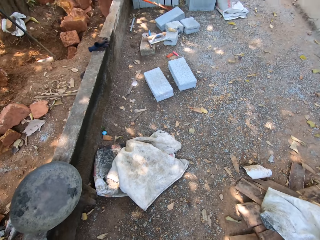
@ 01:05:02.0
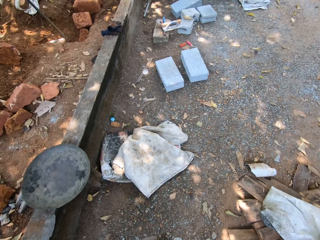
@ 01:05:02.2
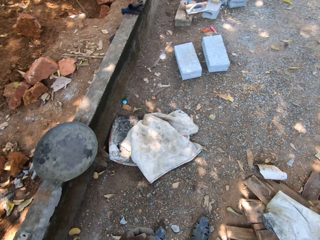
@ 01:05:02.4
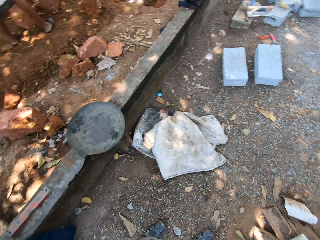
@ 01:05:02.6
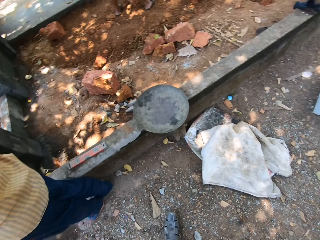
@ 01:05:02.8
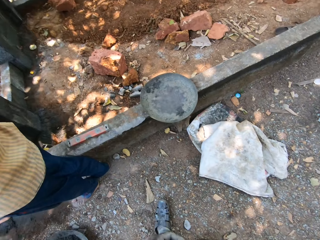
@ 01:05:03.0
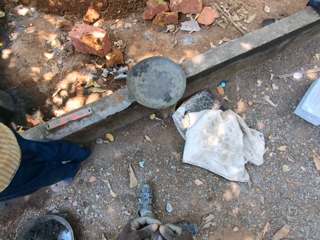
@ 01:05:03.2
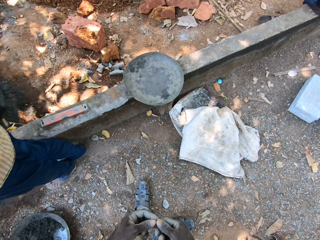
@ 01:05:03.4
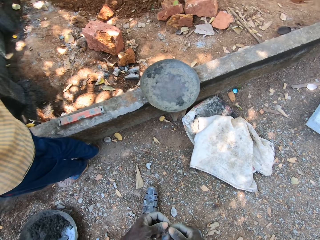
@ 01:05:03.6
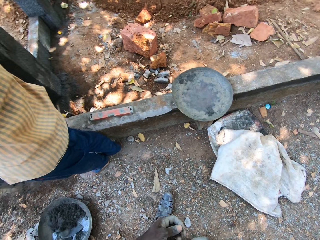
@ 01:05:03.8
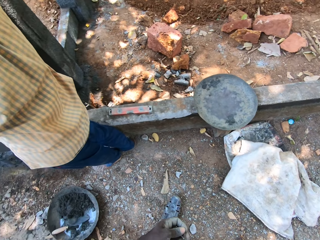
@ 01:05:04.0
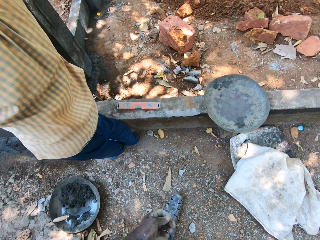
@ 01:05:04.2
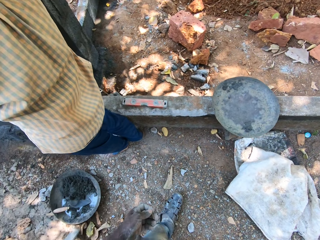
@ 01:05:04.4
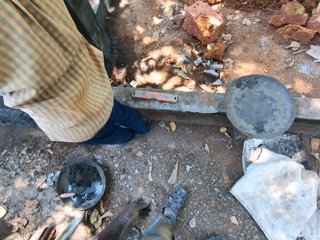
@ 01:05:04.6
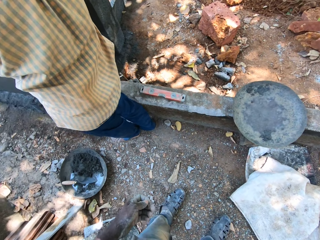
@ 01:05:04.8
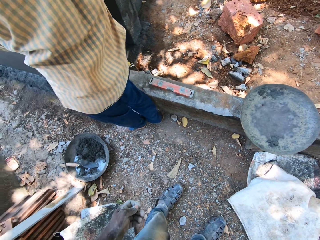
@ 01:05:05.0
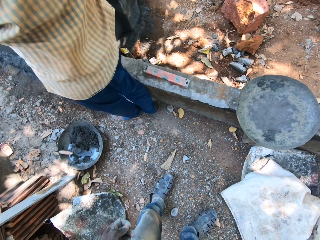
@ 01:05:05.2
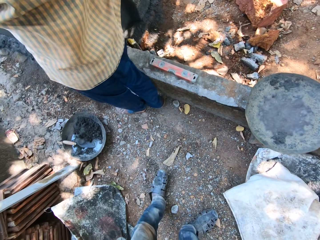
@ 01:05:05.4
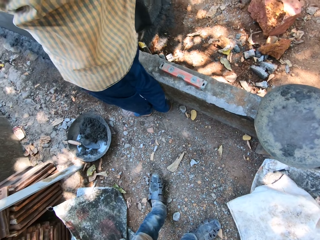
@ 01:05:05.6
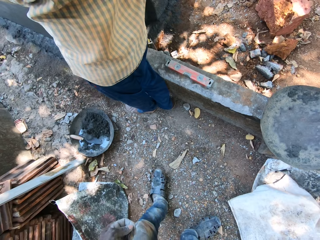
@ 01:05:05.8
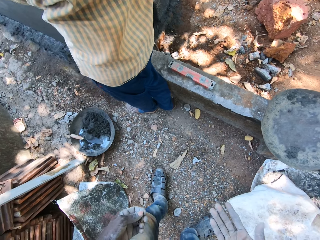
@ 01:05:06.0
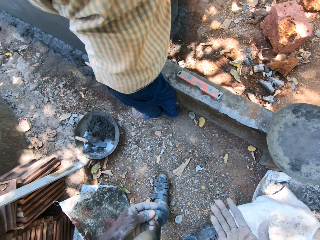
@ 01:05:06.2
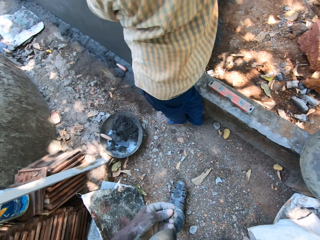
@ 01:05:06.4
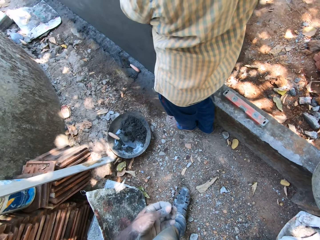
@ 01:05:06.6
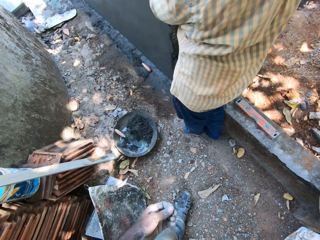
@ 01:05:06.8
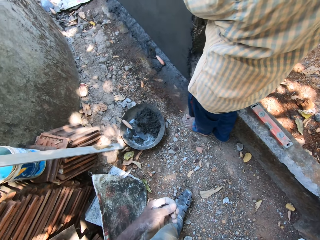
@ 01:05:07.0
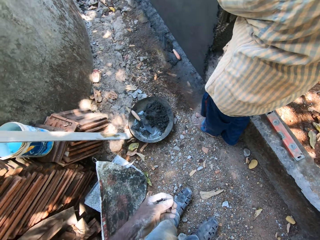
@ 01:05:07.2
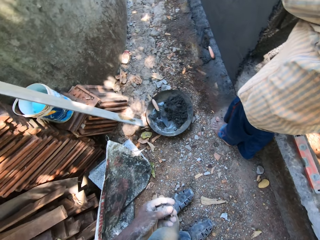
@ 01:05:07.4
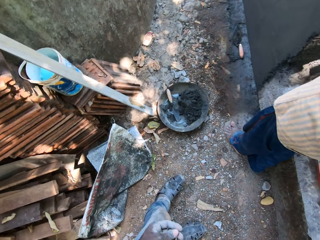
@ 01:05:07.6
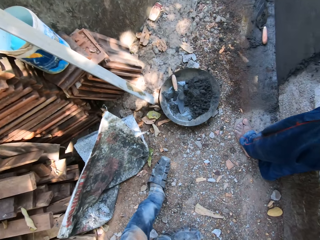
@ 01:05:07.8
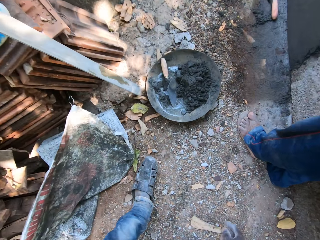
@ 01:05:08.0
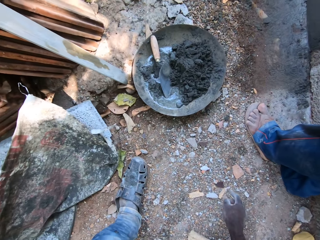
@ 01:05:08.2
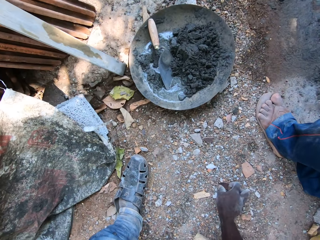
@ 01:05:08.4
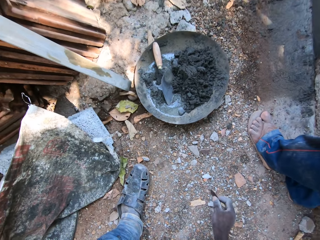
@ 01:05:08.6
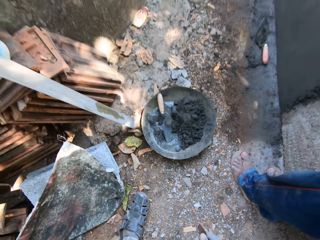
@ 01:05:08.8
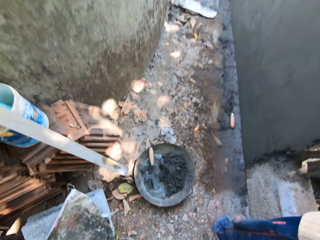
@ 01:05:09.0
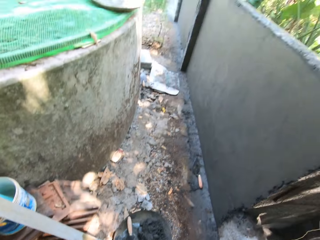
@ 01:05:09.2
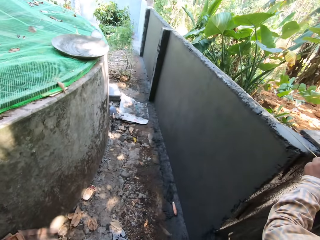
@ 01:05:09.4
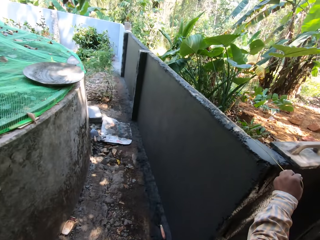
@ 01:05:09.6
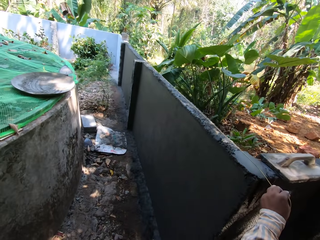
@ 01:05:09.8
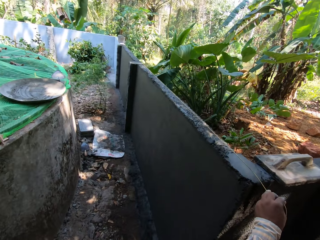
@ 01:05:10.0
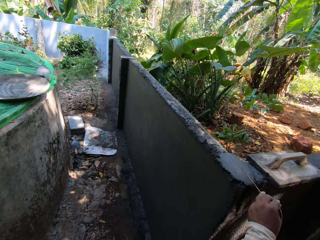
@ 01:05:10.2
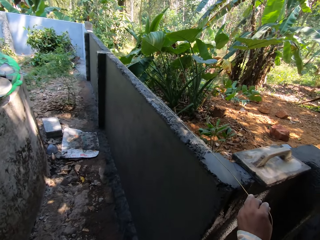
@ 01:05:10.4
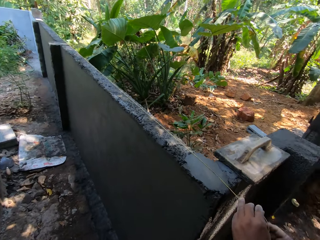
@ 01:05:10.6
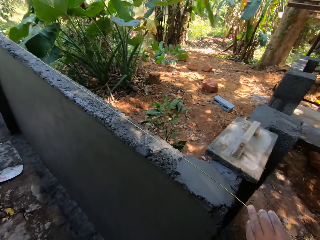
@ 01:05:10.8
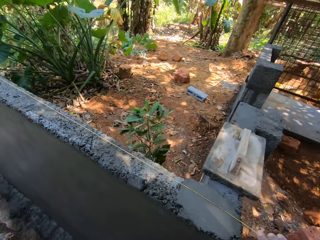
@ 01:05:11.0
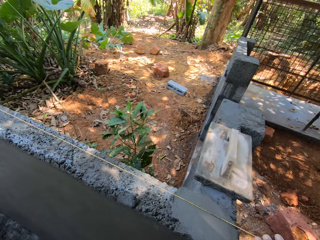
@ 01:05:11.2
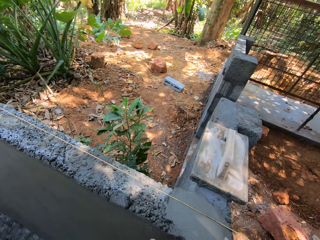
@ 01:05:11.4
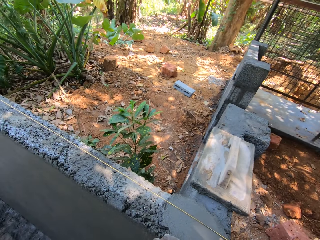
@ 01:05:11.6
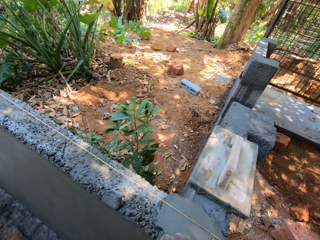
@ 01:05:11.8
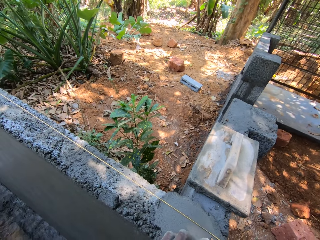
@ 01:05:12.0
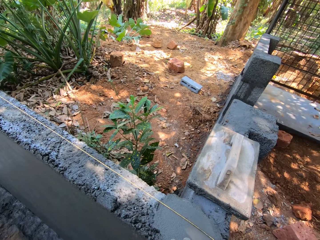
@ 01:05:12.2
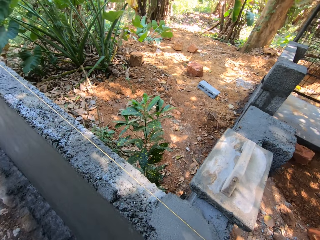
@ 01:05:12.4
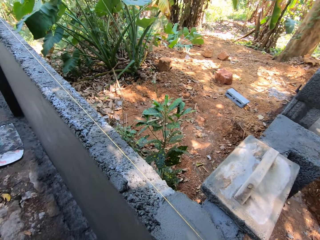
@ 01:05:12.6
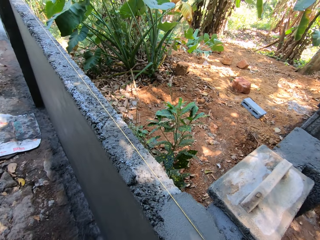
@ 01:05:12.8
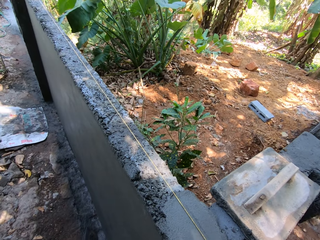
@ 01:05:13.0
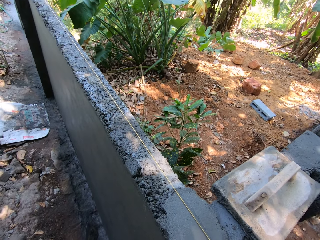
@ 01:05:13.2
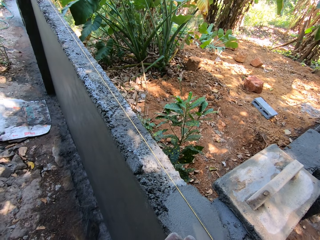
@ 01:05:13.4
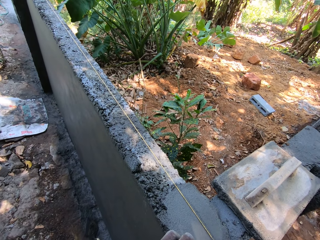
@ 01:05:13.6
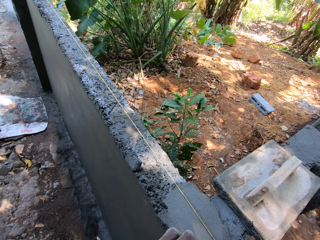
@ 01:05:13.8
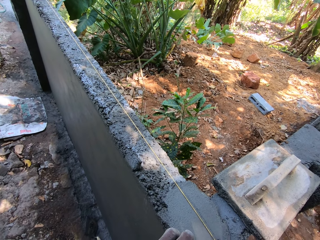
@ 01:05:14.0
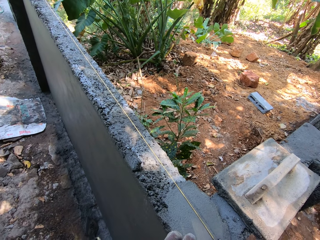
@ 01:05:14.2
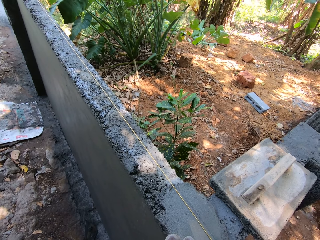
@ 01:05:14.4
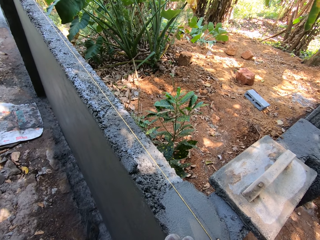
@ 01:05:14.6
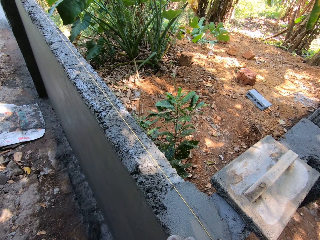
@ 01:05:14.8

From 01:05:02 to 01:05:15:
The camera wearer passes the rock to his left hand from his right hand. He picks a slate from the floor with his right hand. He walks around. He puts the slate on the fence with his left hand. He looks around.

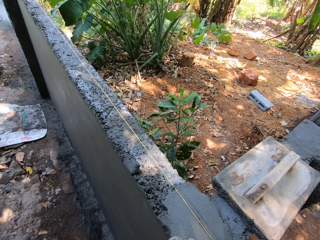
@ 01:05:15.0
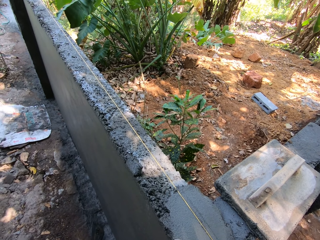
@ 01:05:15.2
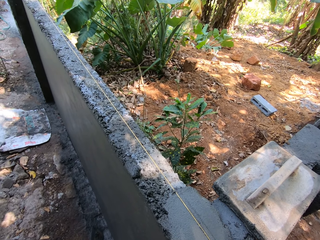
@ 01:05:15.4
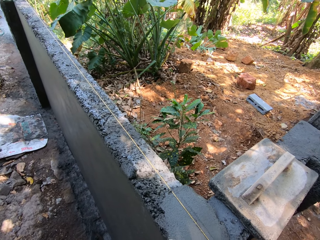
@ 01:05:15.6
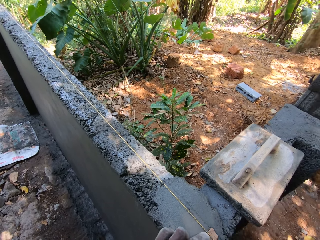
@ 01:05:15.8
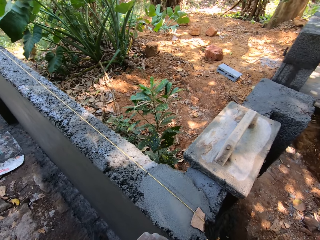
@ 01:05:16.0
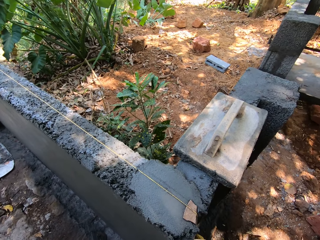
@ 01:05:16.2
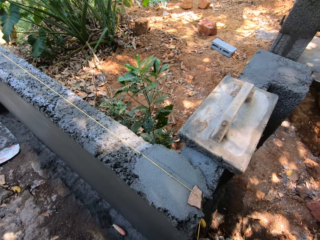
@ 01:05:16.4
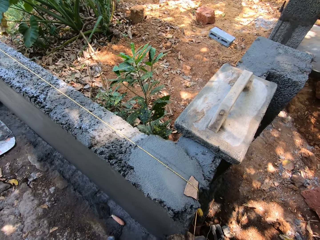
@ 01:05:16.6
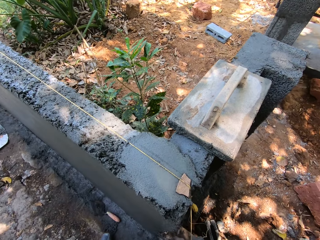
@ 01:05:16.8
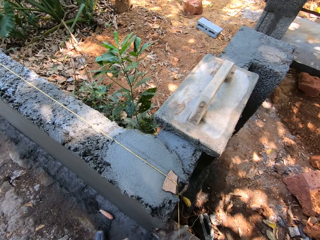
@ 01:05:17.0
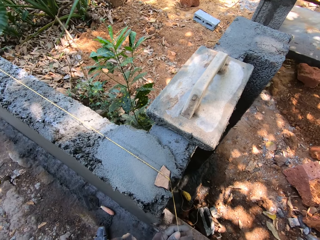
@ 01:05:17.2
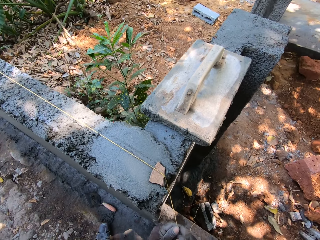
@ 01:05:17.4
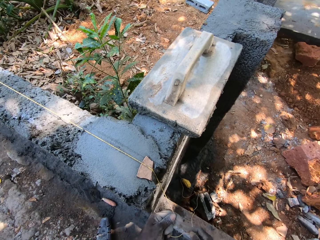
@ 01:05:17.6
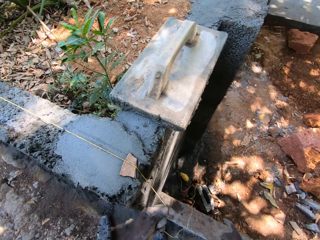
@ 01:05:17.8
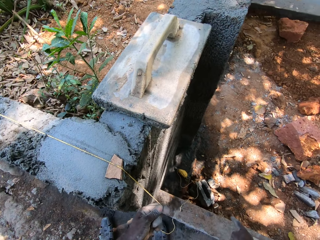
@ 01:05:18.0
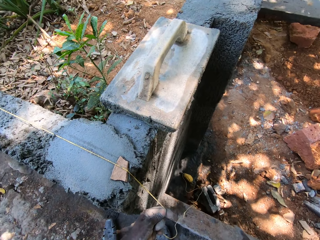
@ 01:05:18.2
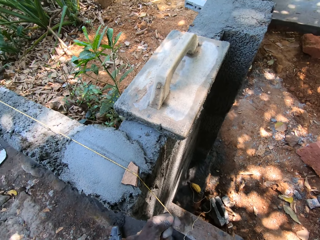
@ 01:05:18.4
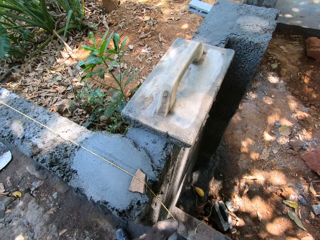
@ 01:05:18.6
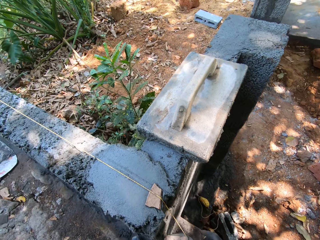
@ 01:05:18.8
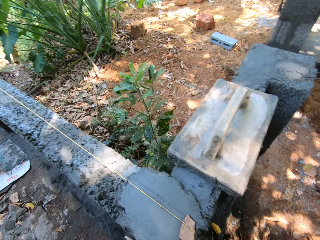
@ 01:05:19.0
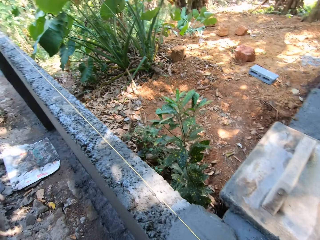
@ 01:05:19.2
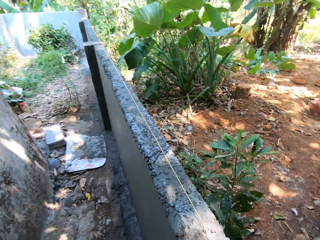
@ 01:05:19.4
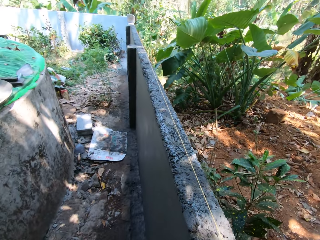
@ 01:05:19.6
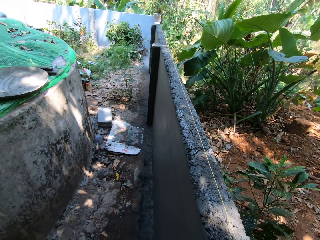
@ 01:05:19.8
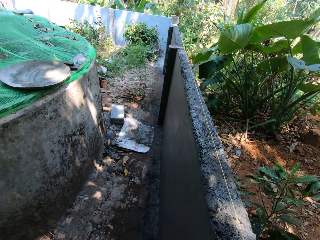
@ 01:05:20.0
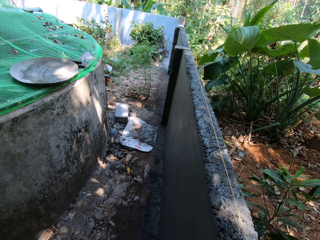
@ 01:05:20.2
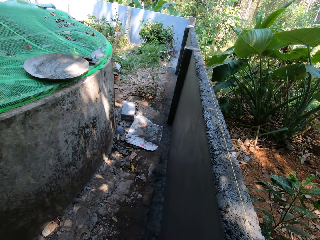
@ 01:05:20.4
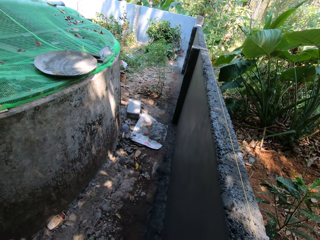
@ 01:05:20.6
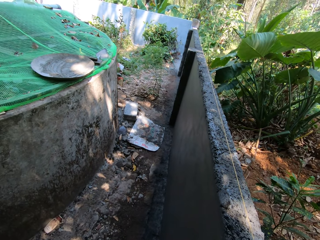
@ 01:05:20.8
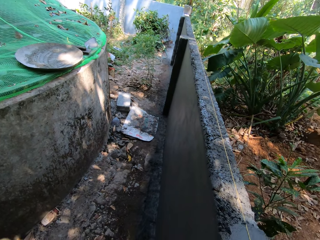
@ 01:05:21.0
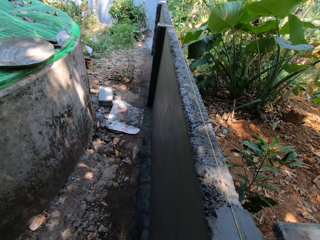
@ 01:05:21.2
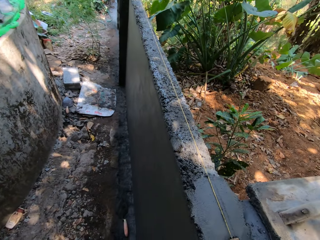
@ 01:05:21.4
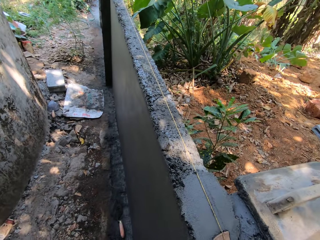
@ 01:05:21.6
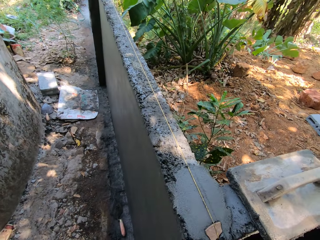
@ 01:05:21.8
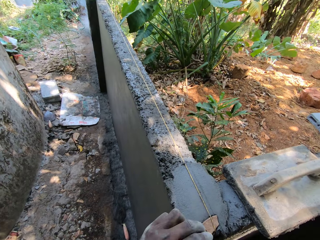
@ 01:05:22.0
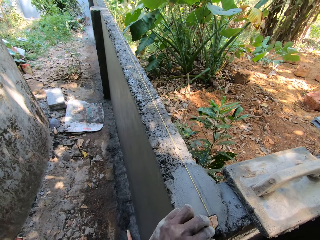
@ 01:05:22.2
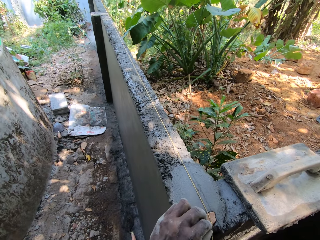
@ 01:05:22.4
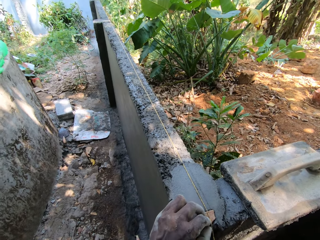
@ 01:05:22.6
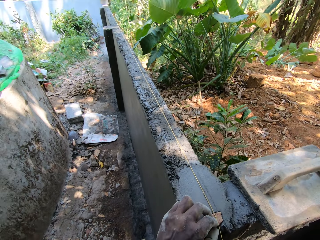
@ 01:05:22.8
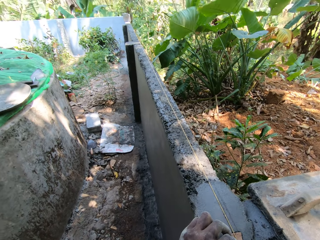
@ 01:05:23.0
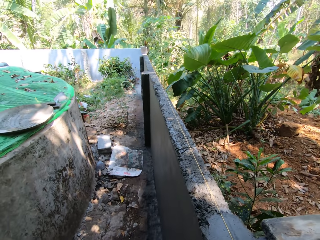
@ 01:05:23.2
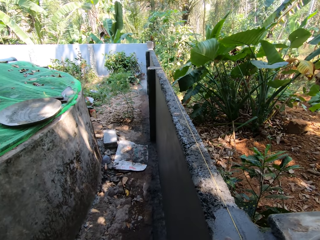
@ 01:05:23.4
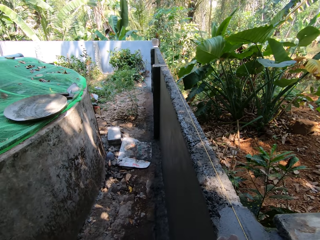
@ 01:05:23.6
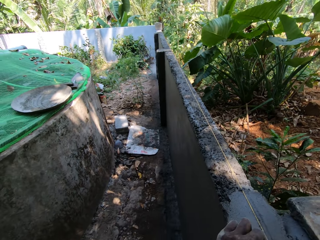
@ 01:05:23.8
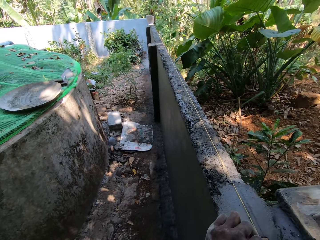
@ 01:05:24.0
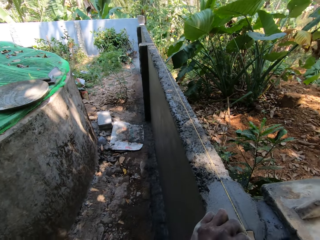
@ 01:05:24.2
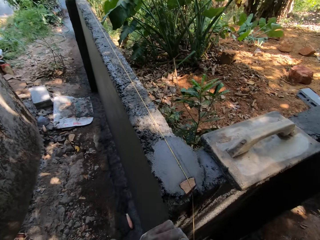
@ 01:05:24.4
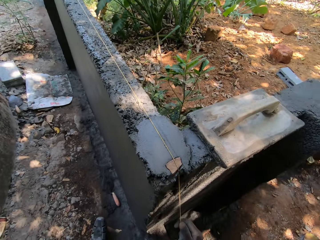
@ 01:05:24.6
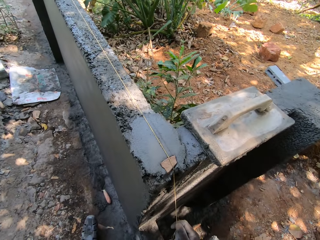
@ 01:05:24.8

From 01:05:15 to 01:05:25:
The camera wearer pulls the rope on the slate with his hands. He ties the rope. He looks around. He adjusts the slate on the fence with his left hand. He adjusts the rope.
